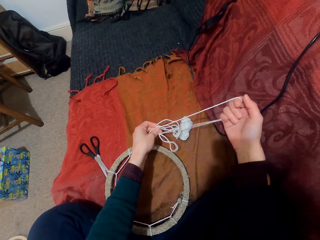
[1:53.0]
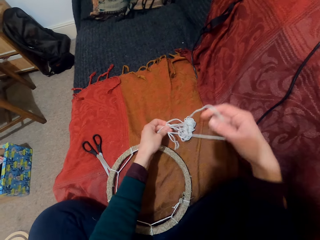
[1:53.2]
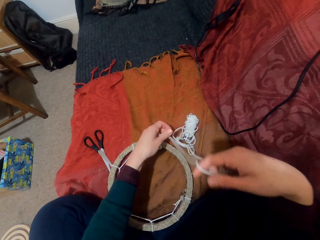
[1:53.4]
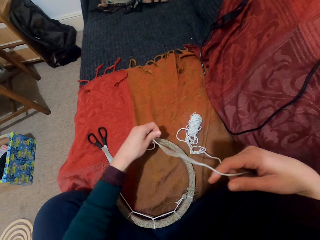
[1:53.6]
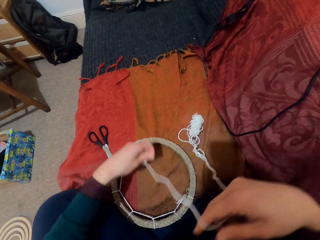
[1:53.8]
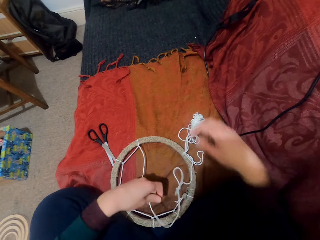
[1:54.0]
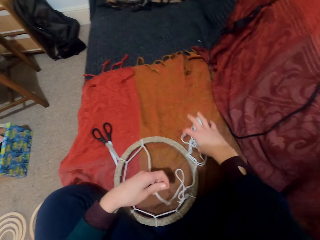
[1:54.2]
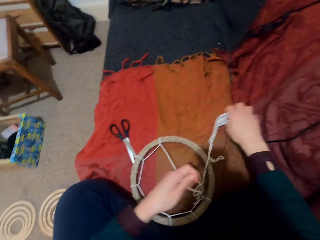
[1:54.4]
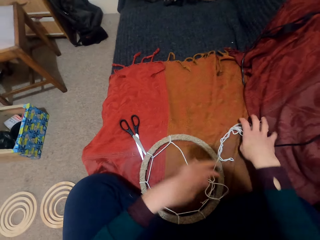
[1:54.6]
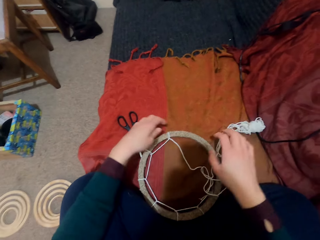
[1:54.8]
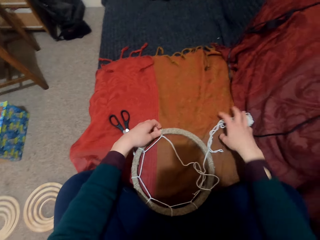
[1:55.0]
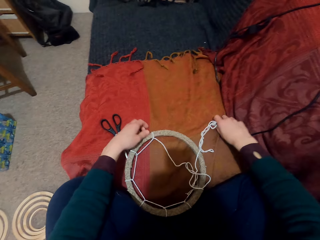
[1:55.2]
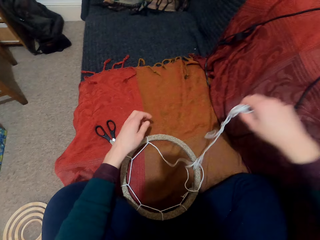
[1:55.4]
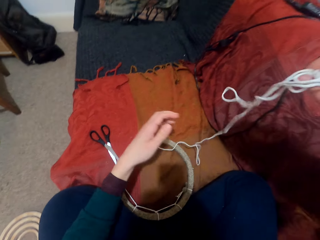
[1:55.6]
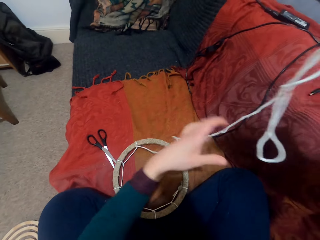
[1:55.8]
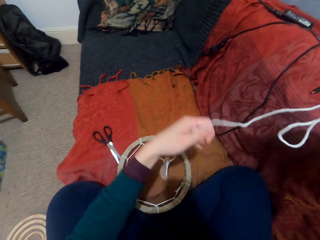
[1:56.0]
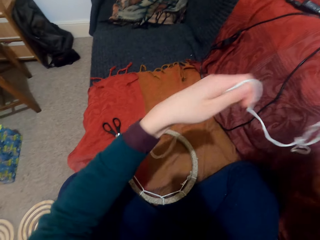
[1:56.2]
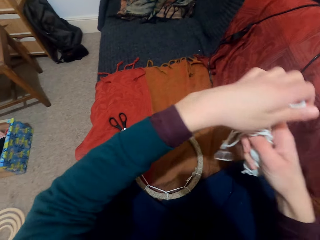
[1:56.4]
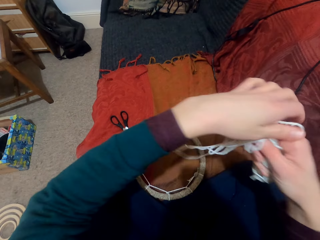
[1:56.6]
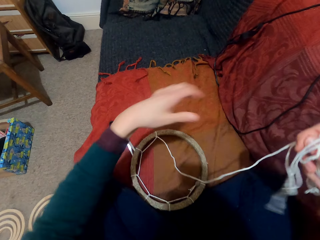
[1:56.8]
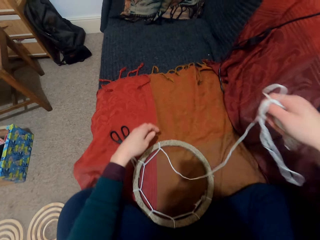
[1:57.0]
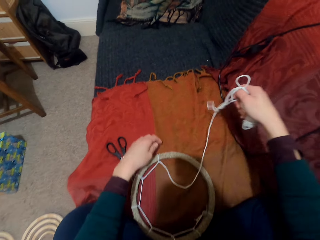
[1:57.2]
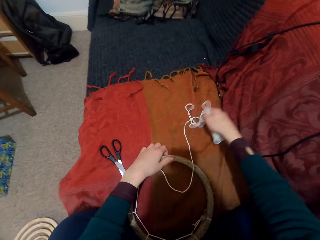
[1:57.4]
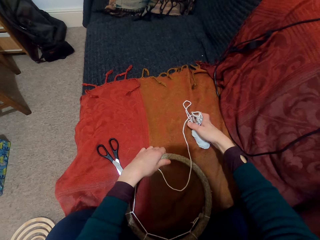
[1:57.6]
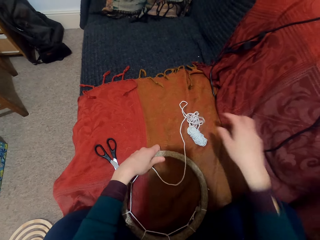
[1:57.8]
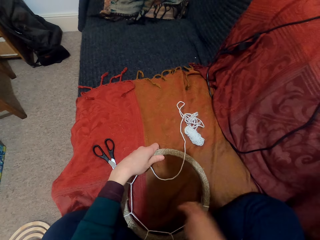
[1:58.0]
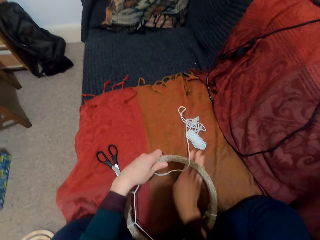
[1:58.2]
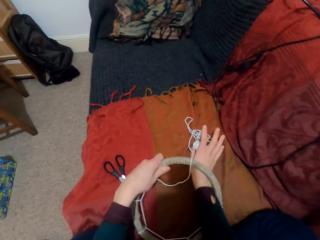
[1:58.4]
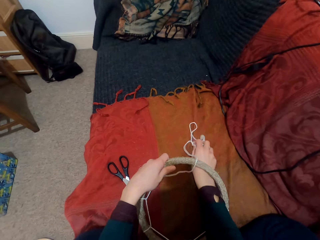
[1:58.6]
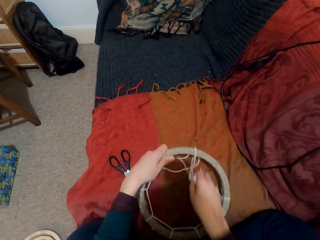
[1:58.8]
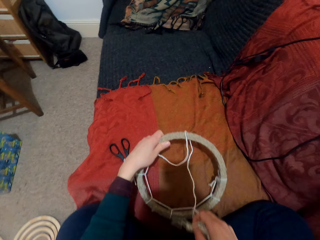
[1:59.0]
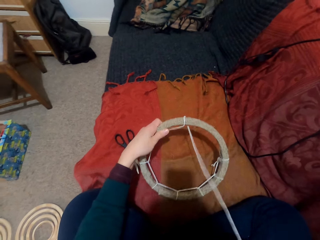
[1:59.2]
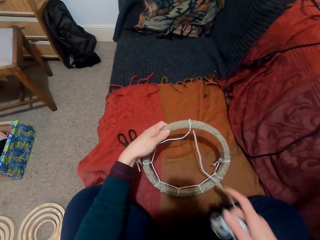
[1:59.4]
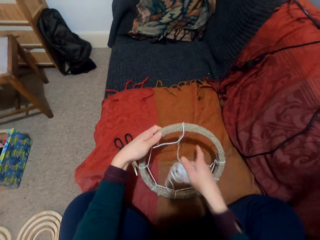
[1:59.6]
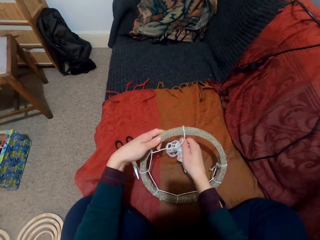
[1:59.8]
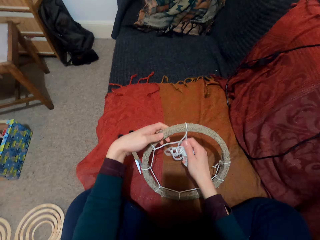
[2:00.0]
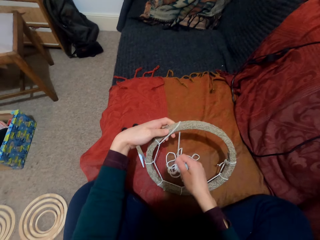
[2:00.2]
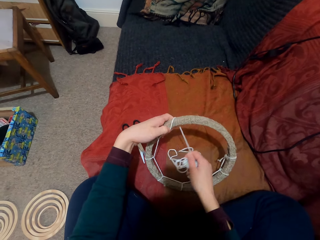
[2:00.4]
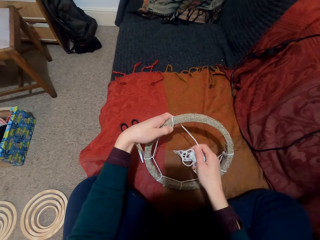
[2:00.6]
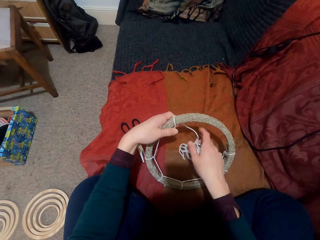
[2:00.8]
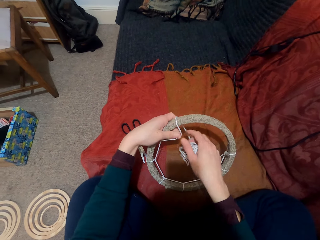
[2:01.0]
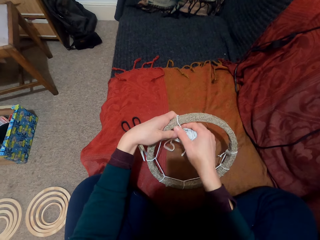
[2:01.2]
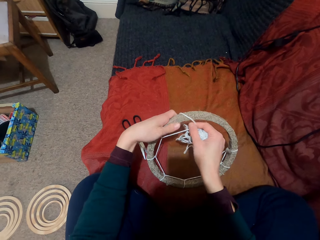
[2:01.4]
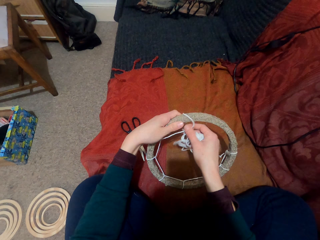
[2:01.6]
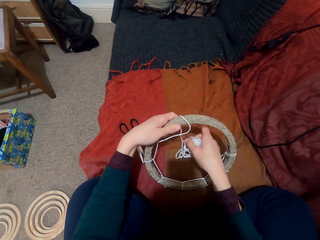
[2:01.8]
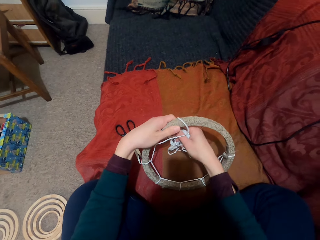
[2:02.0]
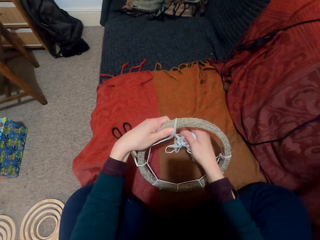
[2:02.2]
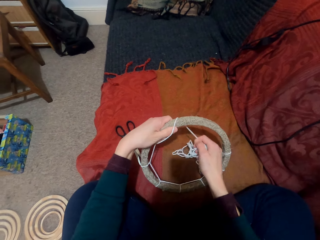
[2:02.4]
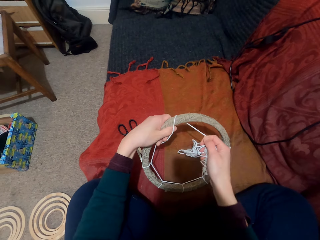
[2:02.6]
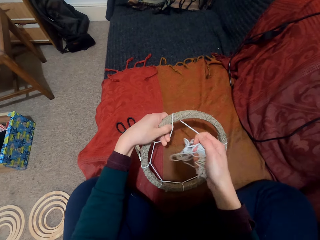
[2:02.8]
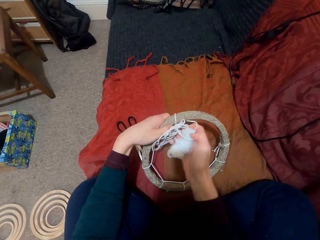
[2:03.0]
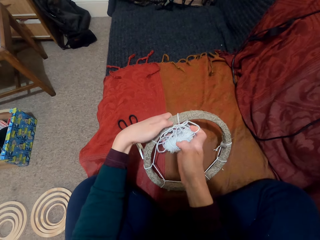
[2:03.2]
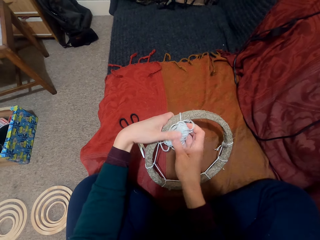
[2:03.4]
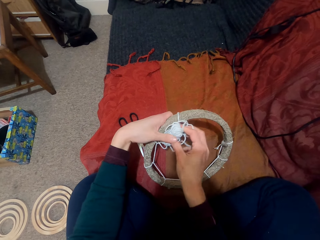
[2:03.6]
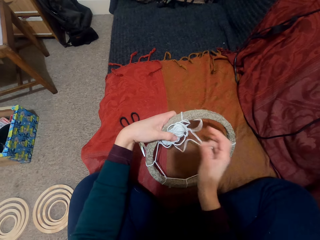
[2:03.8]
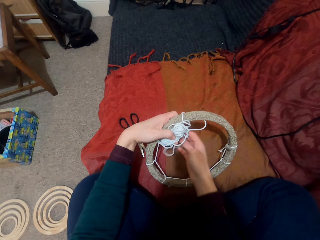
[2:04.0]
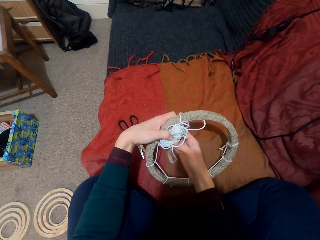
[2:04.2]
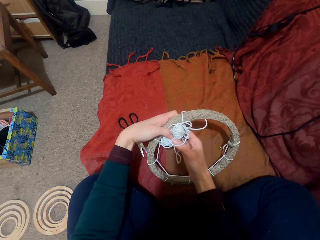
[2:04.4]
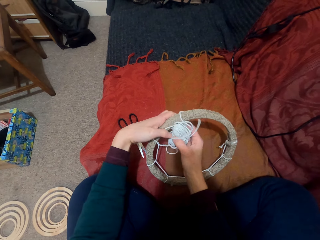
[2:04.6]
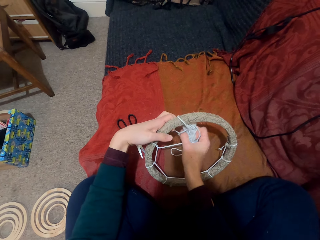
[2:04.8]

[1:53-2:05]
The camera wearer lifts up the thread. They put down the thread. They knit with the hands. They tie the thread on the ring.

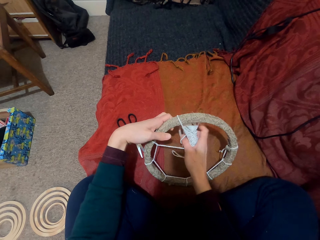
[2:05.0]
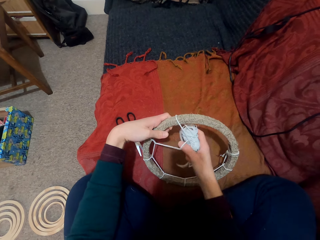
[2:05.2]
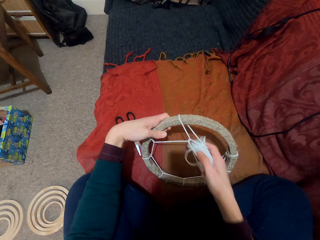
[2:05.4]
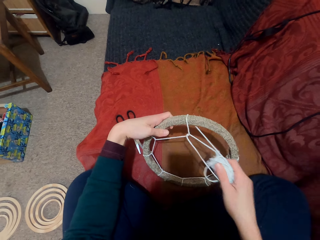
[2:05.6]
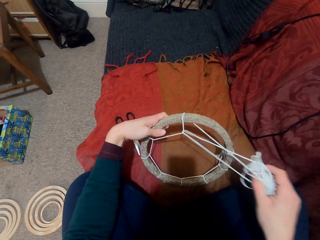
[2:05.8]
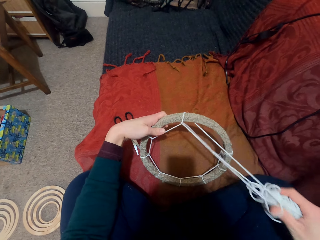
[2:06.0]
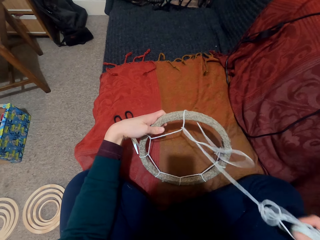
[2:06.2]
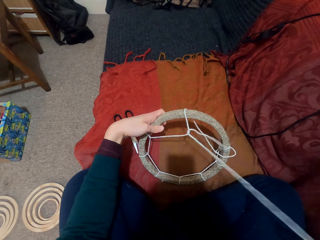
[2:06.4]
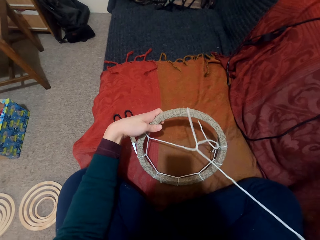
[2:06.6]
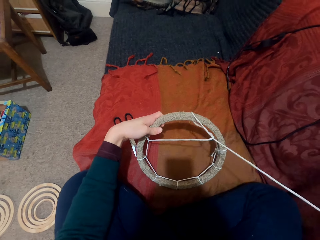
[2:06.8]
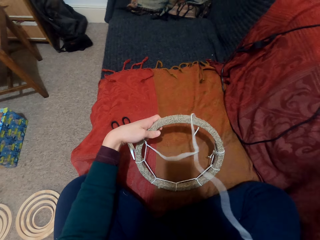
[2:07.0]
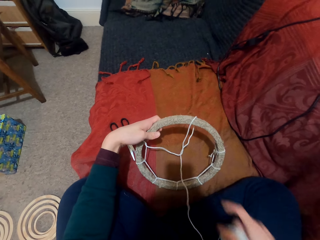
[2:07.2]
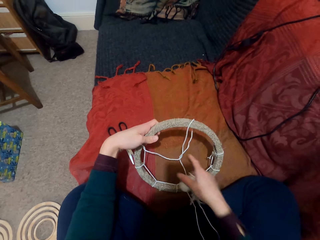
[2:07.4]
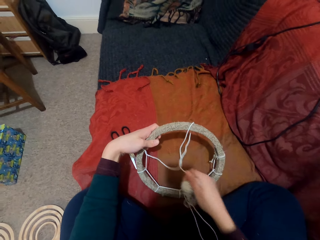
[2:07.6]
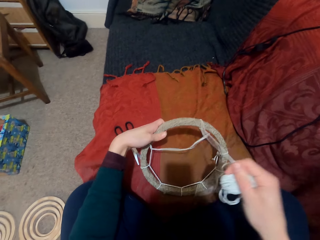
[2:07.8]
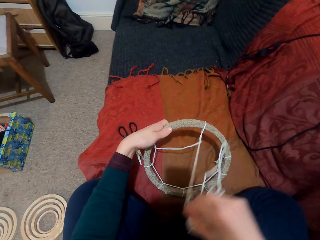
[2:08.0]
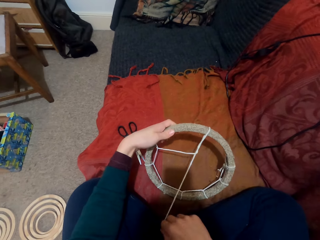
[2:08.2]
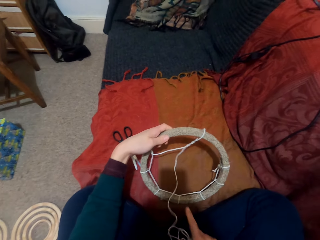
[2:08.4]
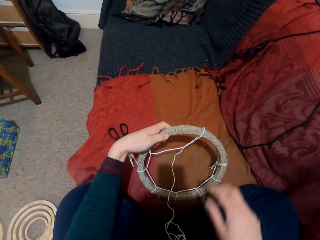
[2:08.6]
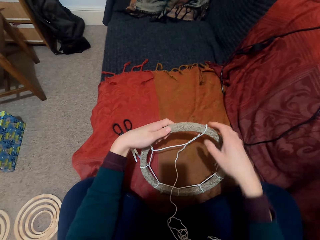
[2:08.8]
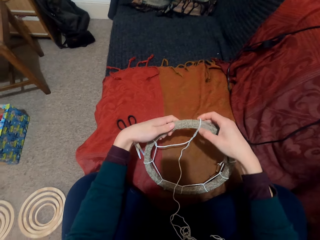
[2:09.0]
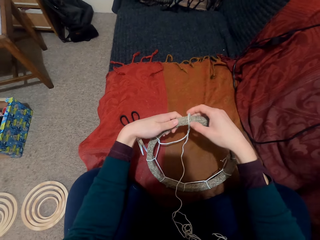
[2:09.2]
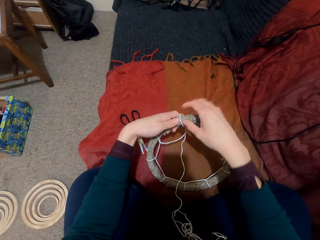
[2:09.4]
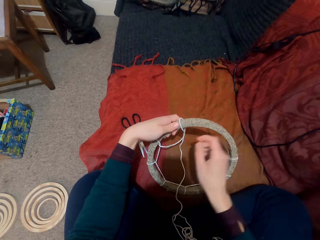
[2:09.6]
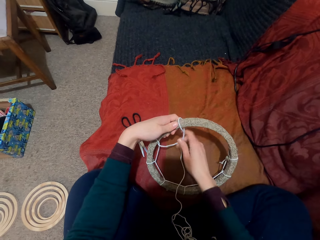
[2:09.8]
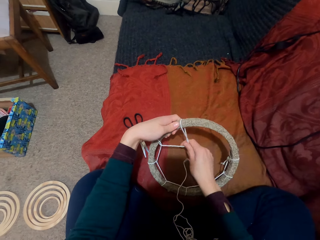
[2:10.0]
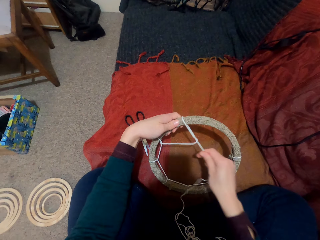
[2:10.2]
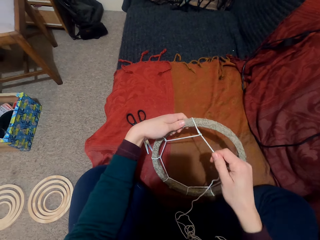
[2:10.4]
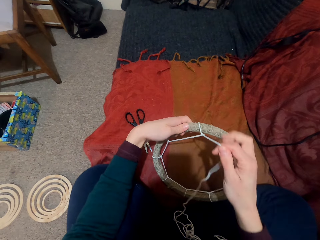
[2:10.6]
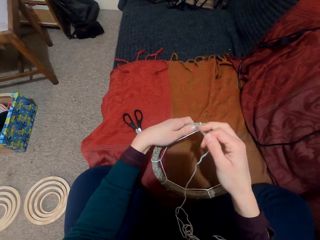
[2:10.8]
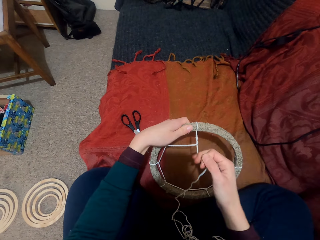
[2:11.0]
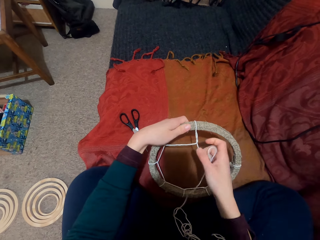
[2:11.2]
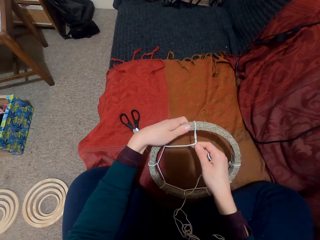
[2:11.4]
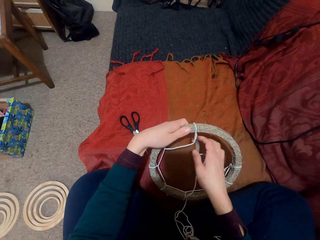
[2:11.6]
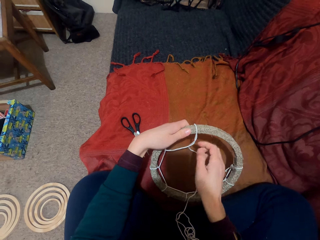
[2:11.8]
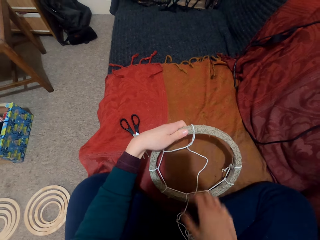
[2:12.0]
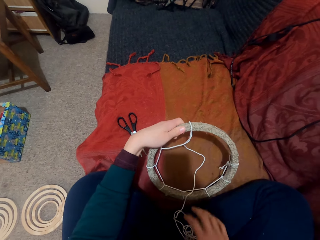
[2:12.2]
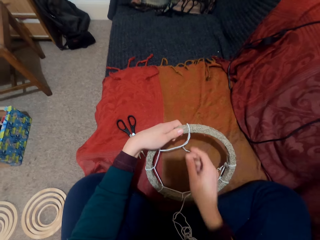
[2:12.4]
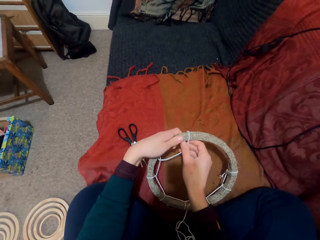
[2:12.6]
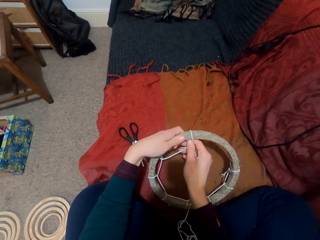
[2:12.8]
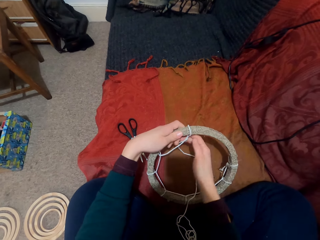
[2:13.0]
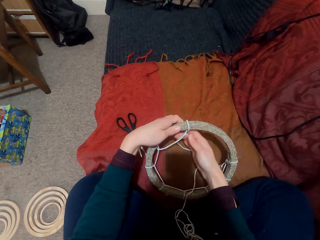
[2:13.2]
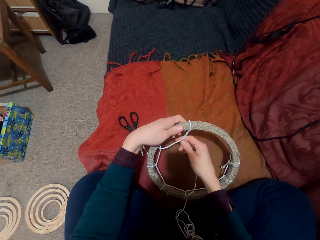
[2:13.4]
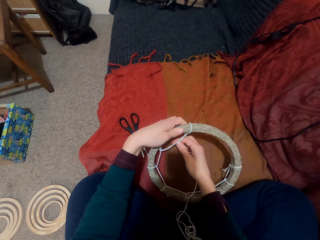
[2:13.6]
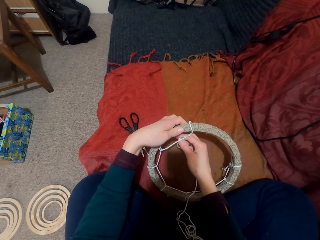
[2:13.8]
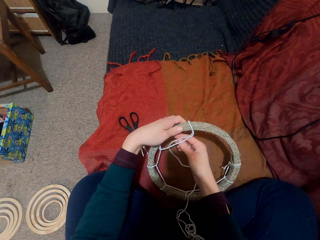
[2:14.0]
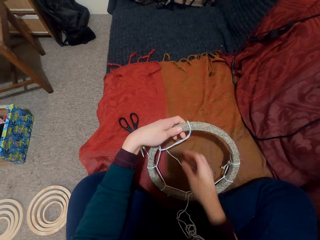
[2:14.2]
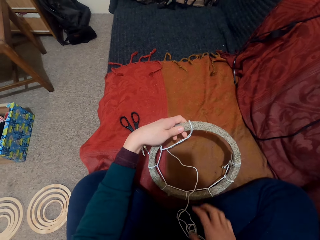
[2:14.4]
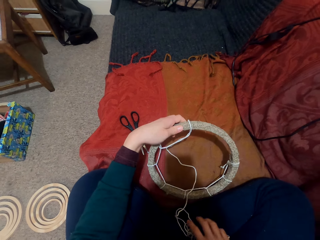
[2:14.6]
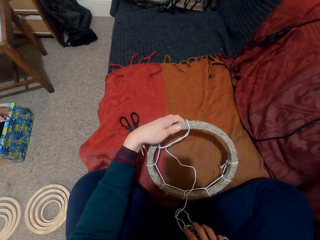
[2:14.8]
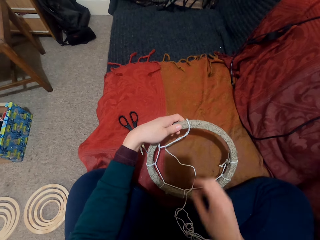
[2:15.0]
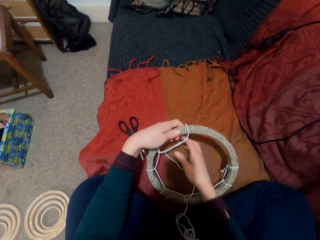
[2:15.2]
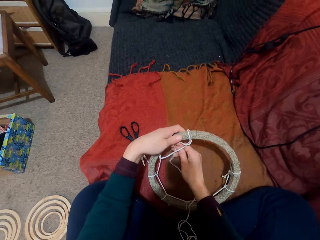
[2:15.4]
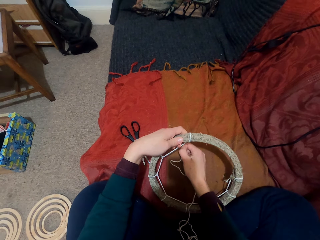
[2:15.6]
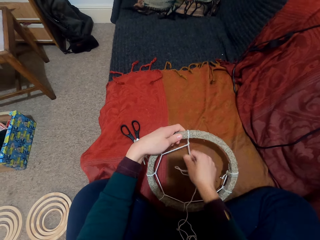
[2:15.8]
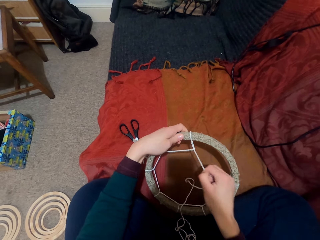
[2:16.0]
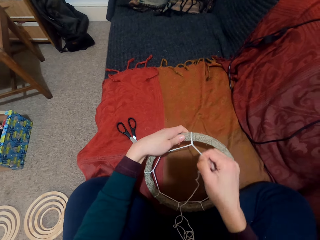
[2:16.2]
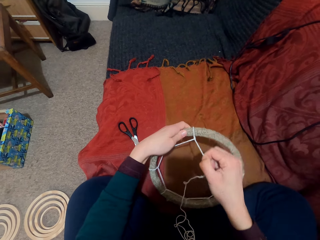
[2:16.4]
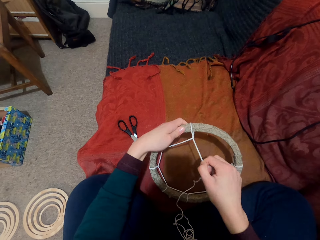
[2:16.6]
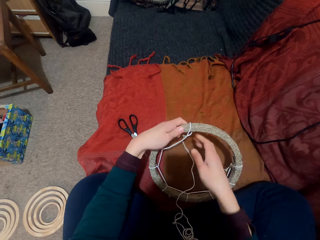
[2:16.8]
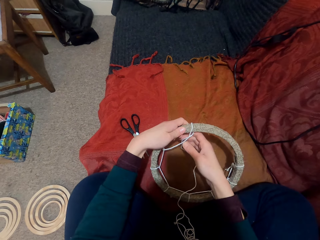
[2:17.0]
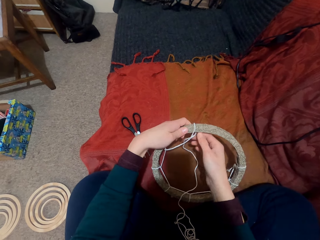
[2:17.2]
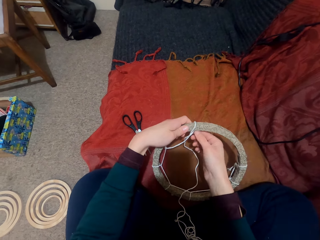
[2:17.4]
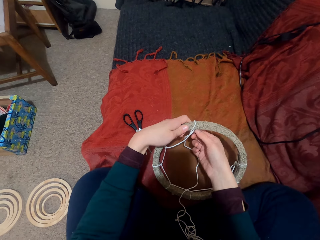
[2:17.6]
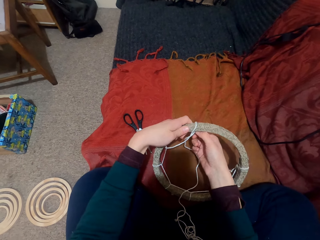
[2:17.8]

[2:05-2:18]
The camera wearer pulls the thread. They tie the thread.
